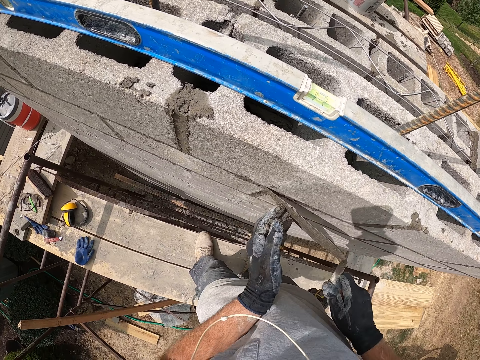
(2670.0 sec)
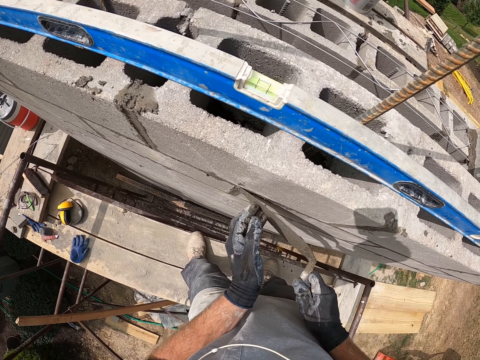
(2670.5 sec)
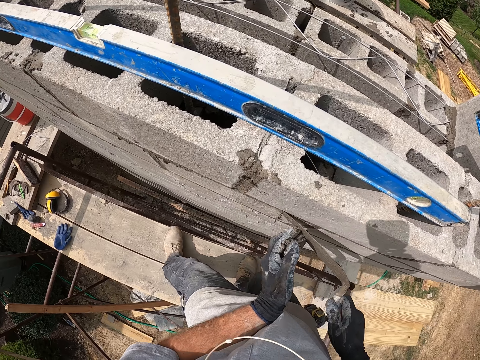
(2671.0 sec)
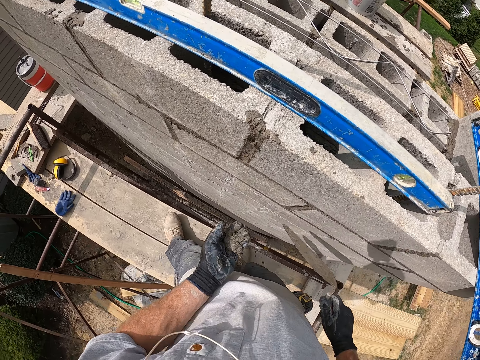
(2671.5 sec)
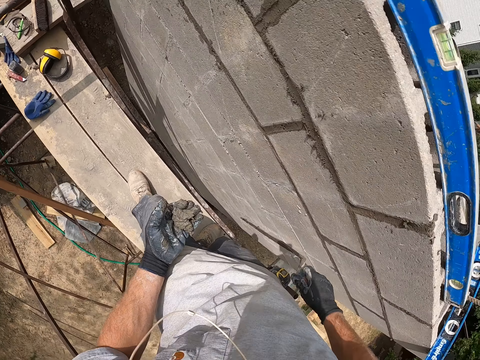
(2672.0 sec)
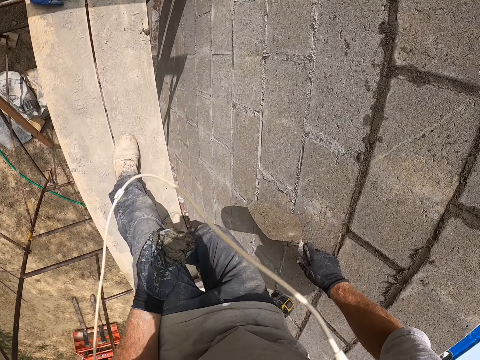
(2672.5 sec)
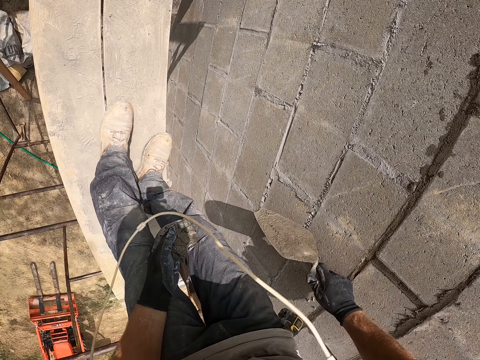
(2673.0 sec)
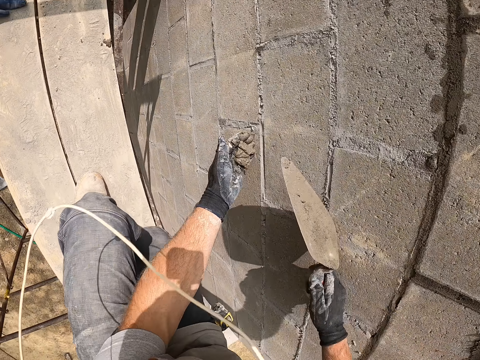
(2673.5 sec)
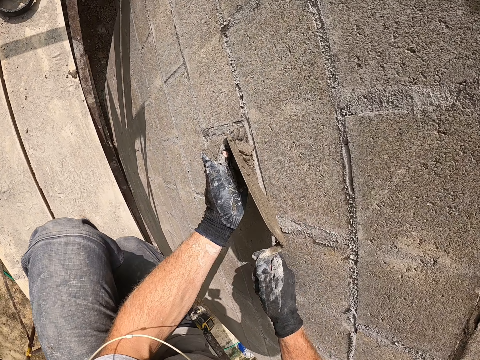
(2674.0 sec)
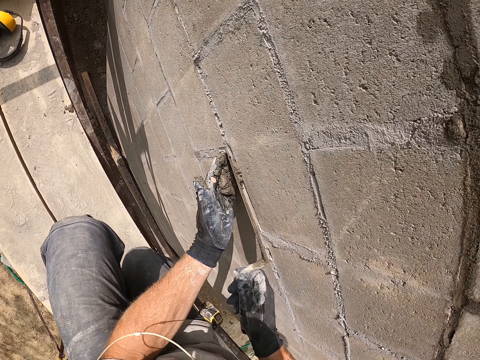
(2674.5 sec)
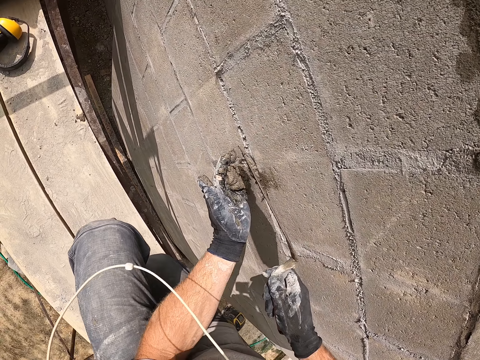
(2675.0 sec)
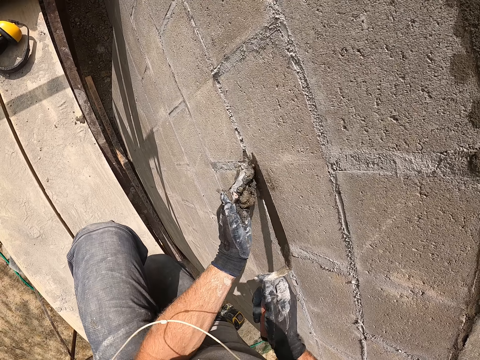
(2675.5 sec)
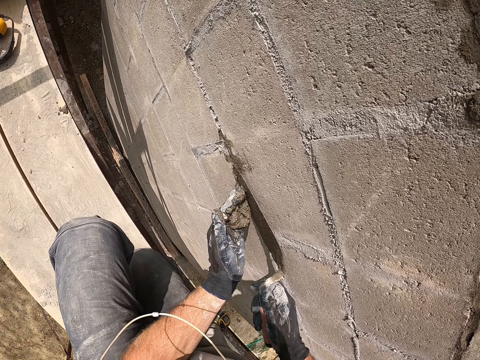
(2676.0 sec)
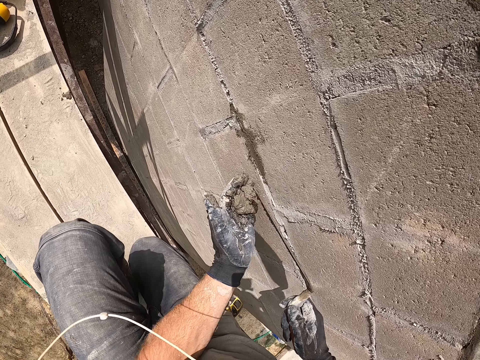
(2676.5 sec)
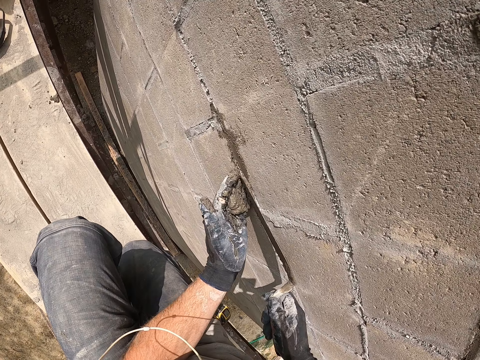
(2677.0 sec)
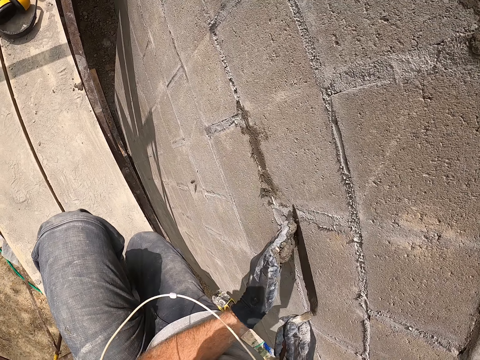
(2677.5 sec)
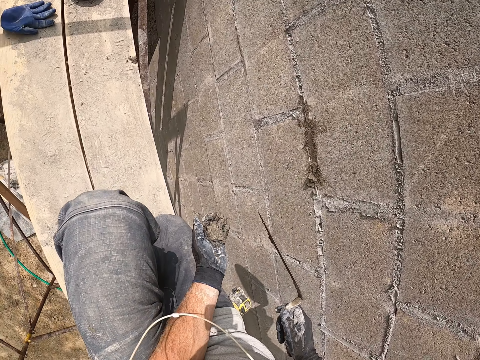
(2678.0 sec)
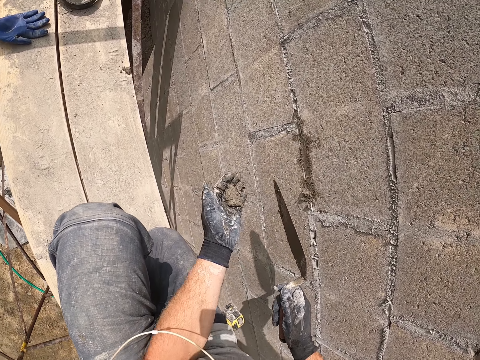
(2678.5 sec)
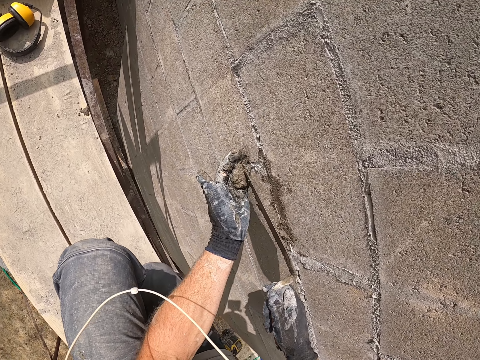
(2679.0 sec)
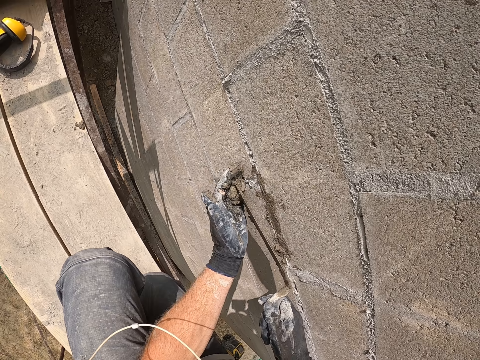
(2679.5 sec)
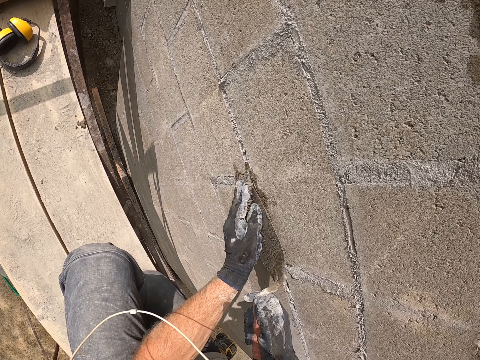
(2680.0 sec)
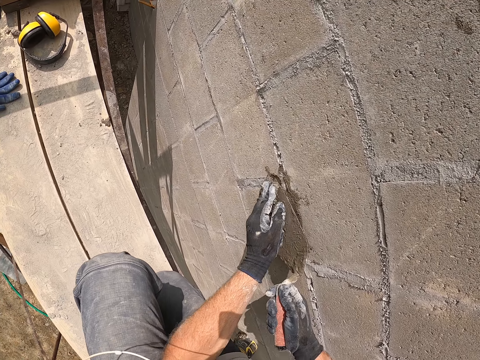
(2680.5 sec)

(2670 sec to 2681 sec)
The camera wearer squats. They spread the concrete on the brick wall.

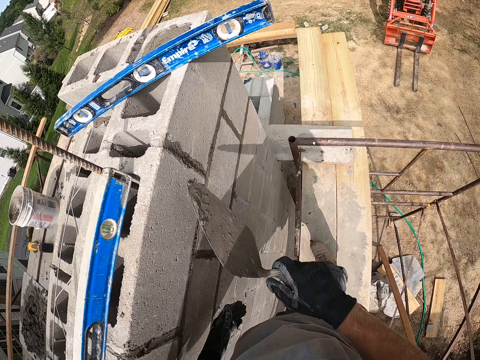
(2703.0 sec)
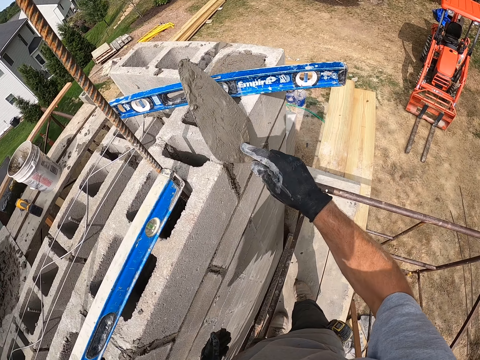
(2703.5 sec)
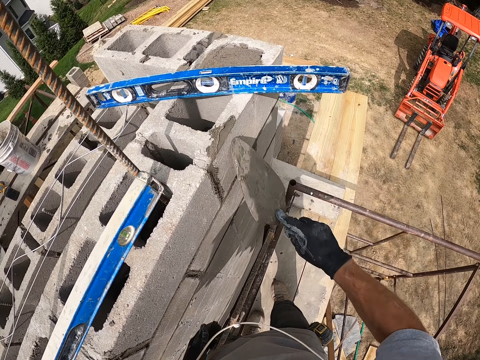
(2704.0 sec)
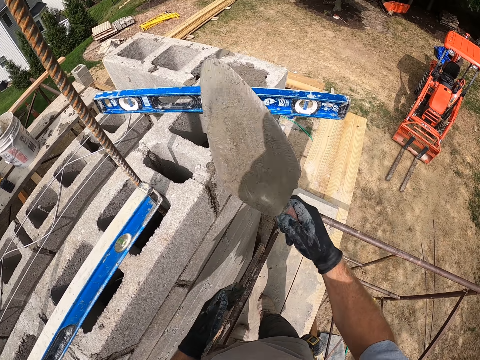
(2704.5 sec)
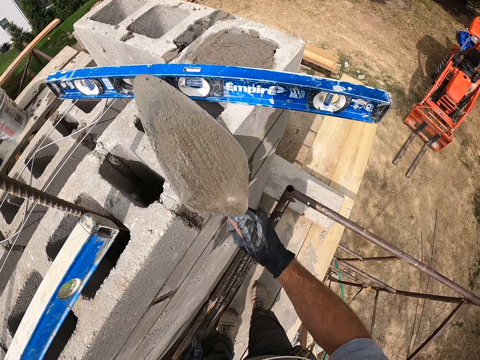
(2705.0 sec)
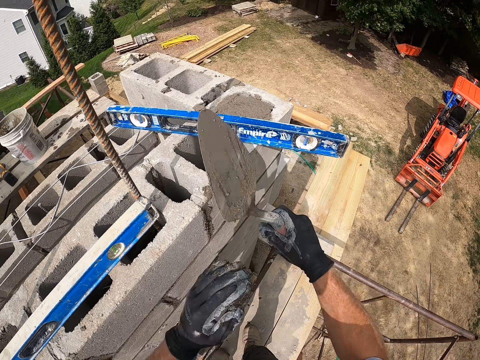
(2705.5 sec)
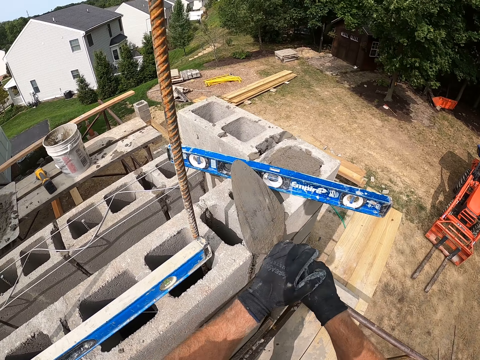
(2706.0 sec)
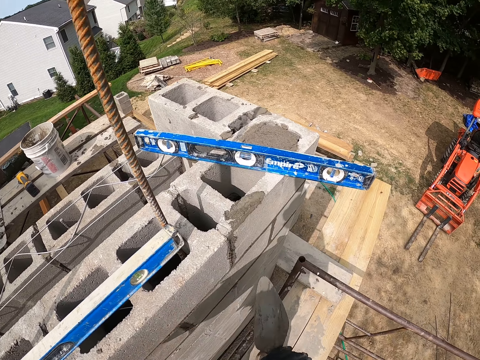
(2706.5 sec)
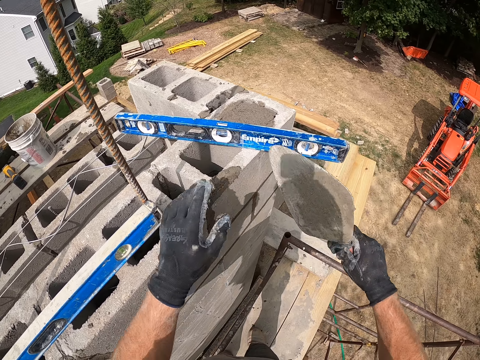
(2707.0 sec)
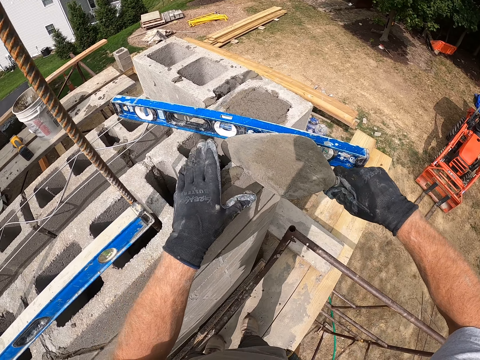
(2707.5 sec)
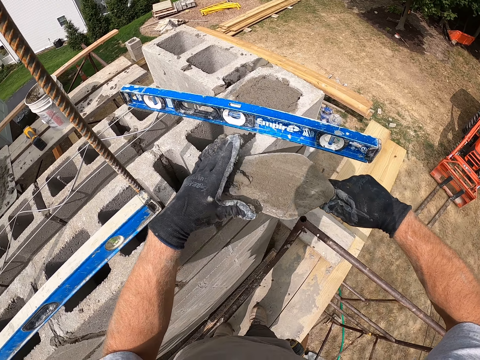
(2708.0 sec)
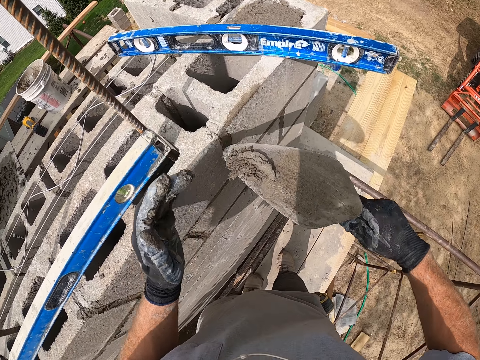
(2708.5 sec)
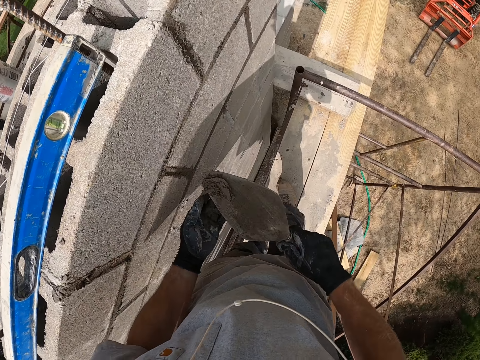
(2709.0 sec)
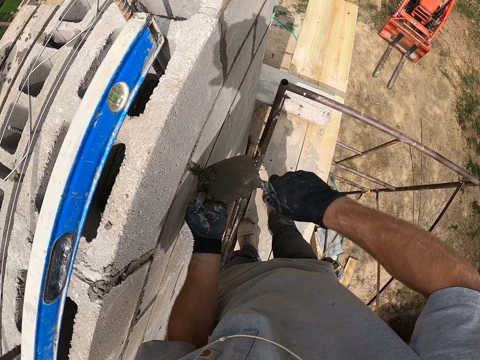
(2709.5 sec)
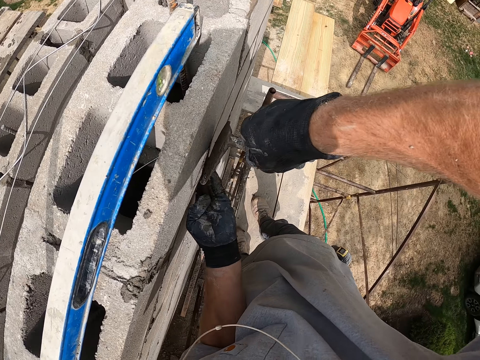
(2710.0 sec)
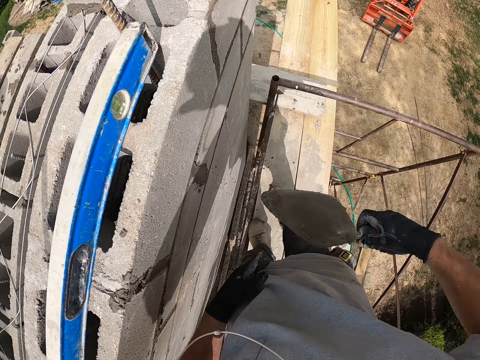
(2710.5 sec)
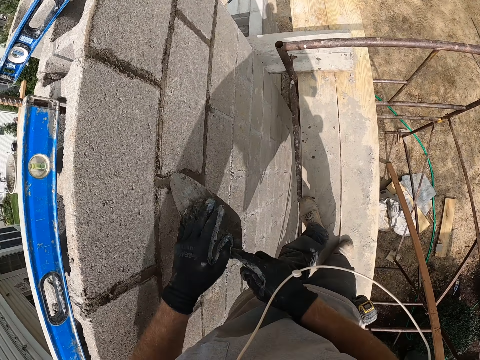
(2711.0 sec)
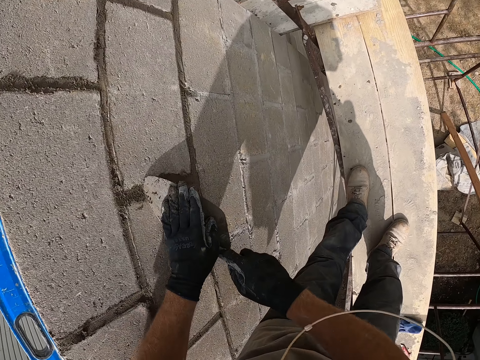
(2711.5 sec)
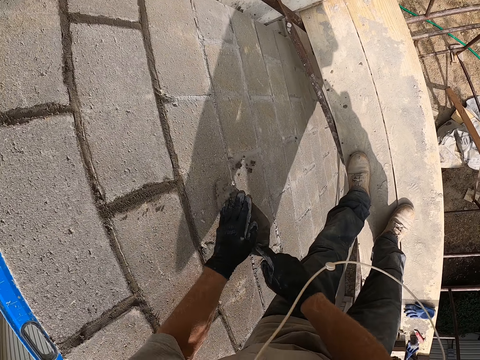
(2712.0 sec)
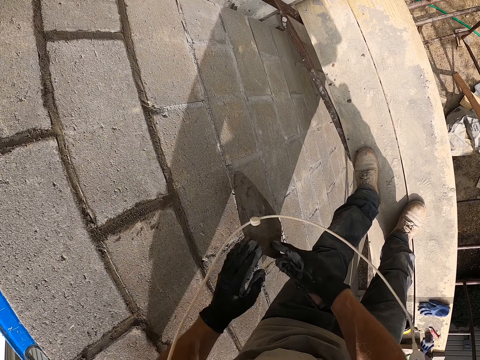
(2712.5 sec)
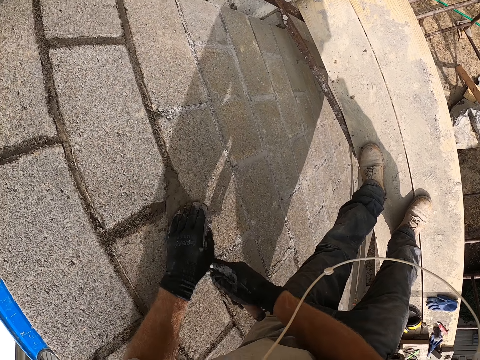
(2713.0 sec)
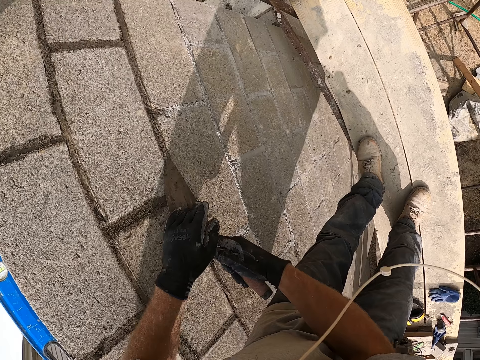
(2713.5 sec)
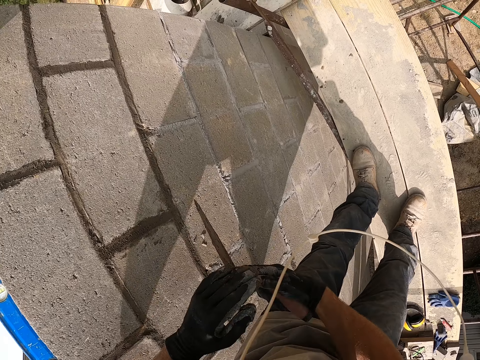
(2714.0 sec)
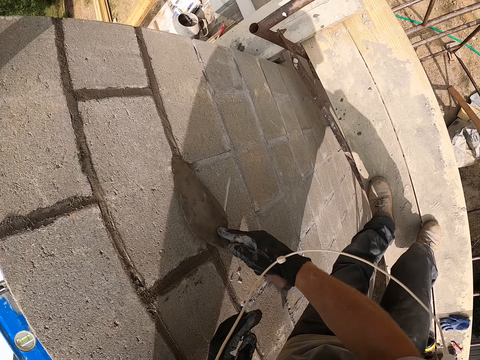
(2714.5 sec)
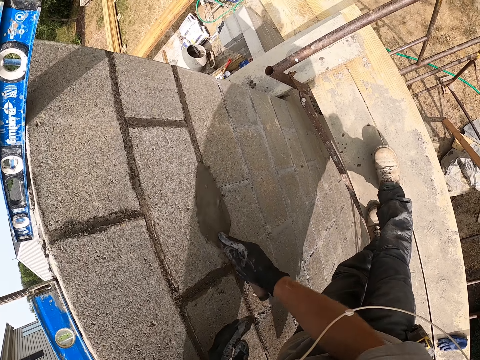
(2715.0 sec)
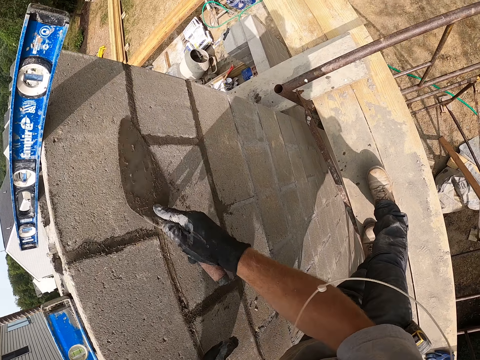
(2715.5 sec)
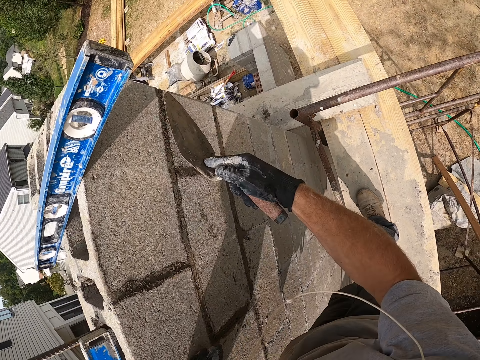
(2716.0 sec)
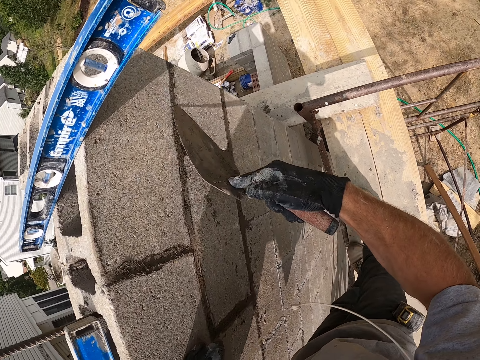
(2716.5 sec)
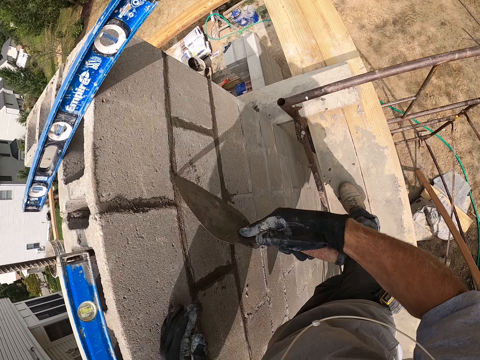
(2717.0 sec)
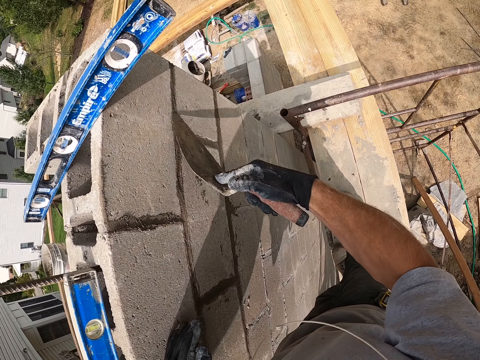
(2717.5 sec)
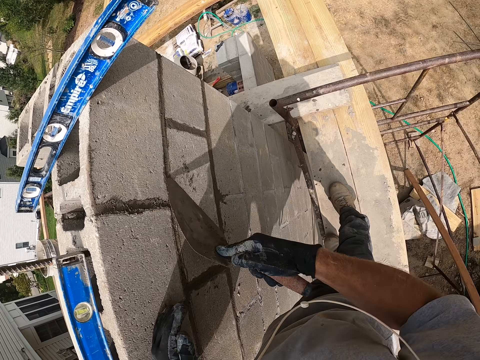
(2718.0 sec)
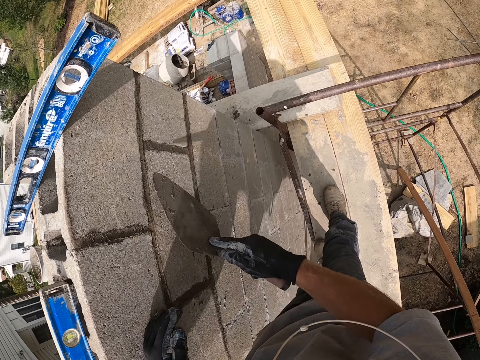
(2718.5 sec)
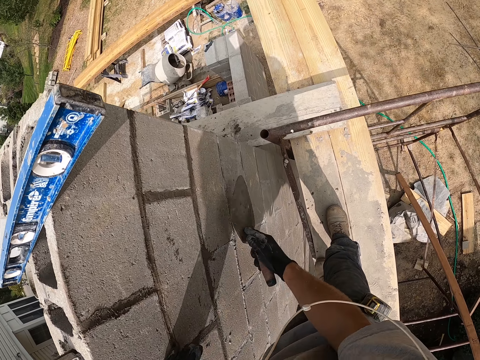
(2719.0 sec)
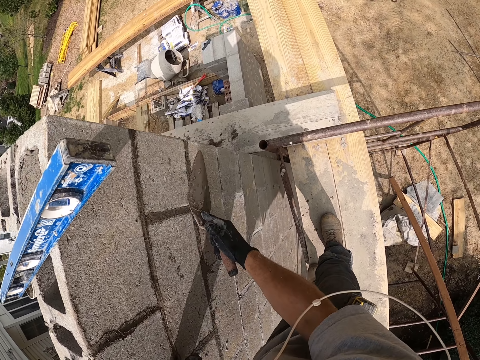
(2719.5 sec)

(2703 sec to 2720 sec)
The camera wearer rubs the concrete on the brick wall. He scrapes cement off the trowel onto the concrete wall. He packs the cement with the trowel. He takes the concrete. He plasters the cement on the concrete with the trowel in his right hand. He levels the concrete on the brick wall.
